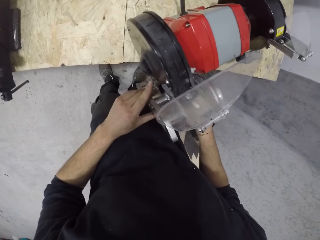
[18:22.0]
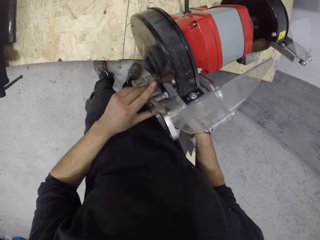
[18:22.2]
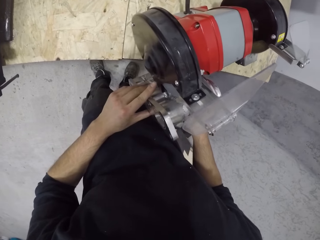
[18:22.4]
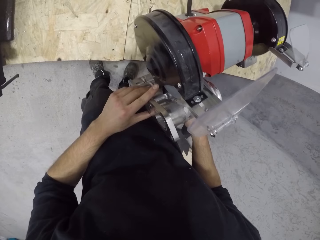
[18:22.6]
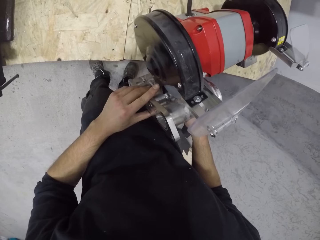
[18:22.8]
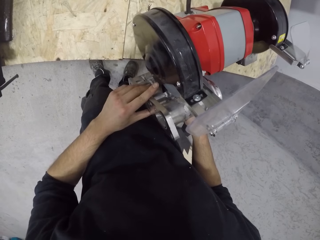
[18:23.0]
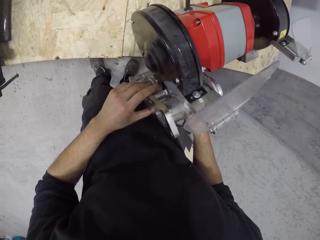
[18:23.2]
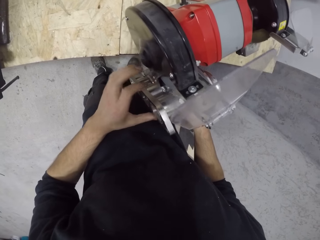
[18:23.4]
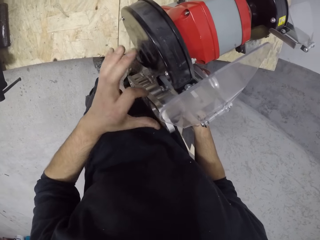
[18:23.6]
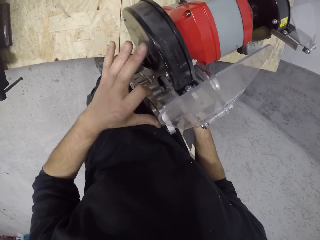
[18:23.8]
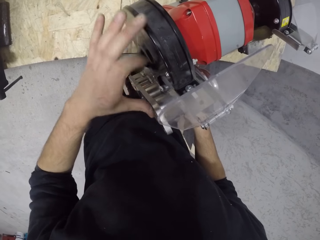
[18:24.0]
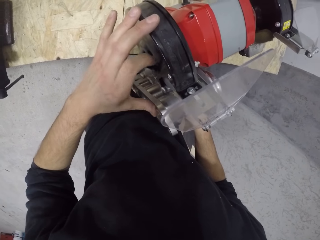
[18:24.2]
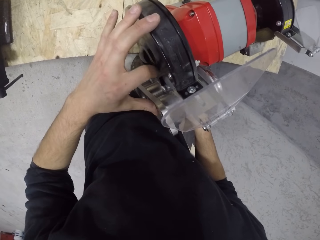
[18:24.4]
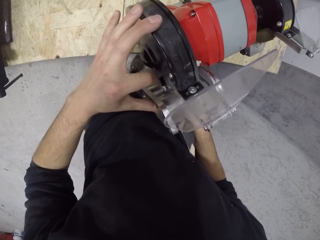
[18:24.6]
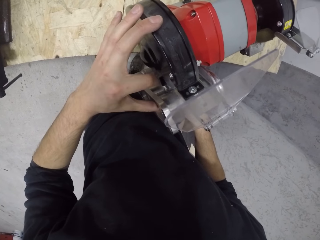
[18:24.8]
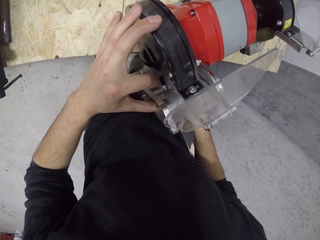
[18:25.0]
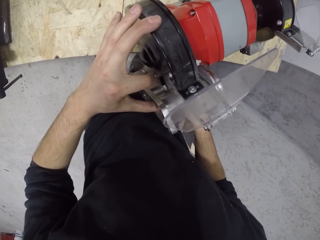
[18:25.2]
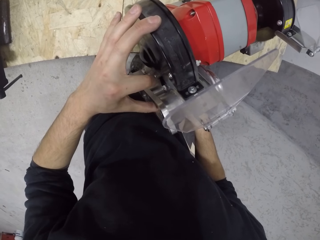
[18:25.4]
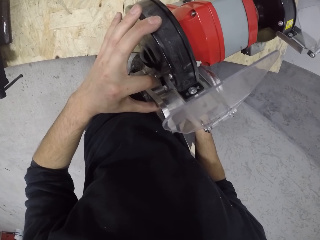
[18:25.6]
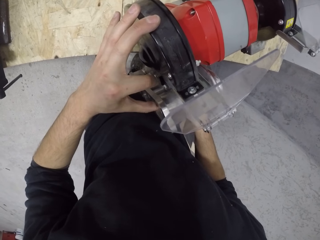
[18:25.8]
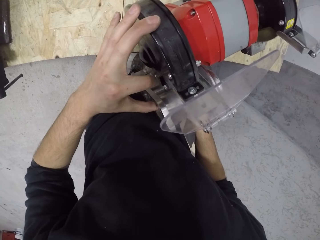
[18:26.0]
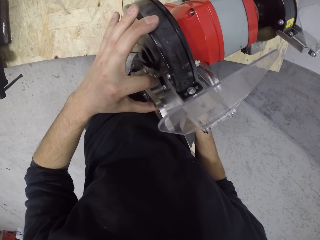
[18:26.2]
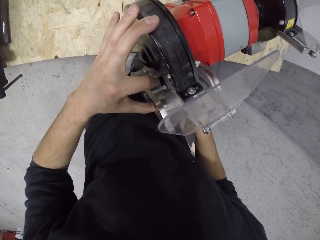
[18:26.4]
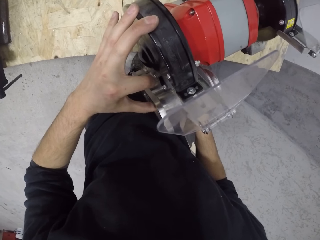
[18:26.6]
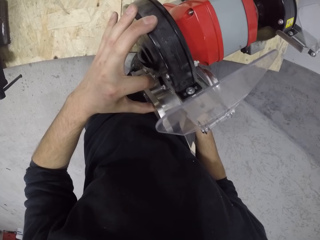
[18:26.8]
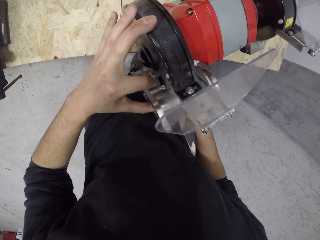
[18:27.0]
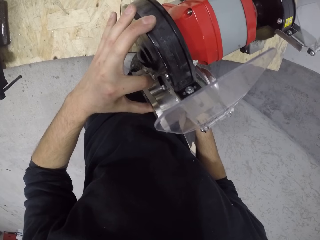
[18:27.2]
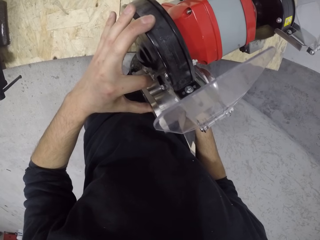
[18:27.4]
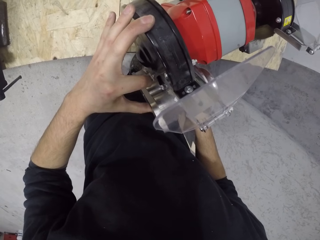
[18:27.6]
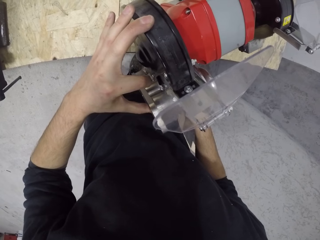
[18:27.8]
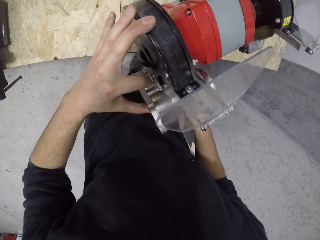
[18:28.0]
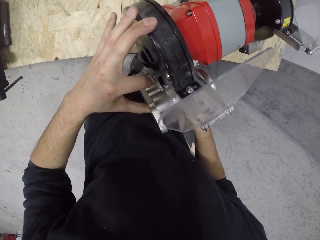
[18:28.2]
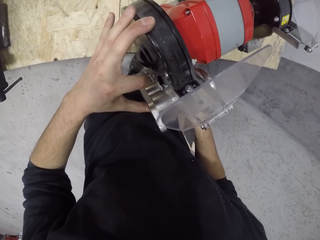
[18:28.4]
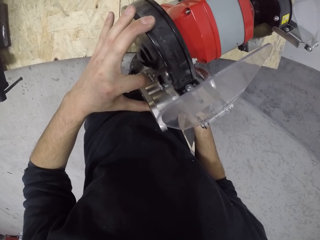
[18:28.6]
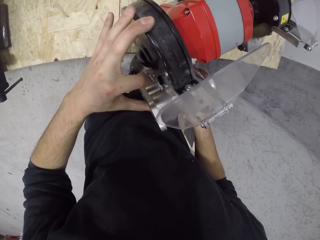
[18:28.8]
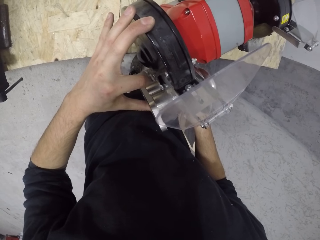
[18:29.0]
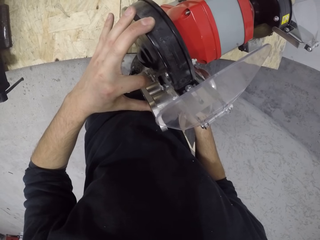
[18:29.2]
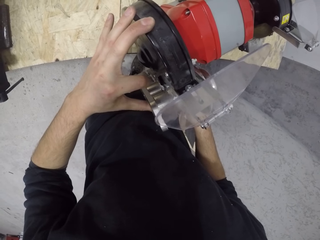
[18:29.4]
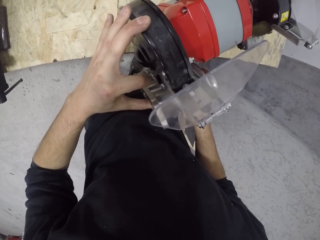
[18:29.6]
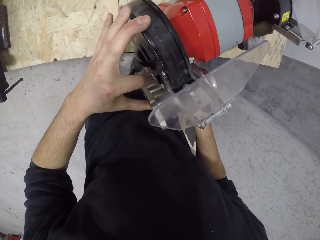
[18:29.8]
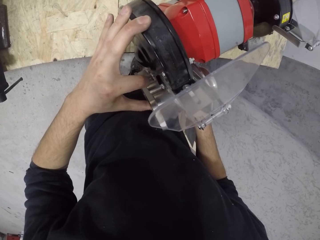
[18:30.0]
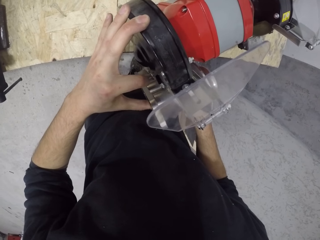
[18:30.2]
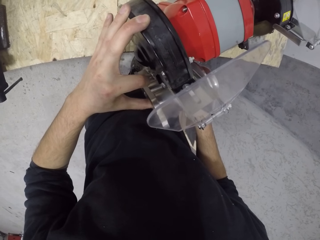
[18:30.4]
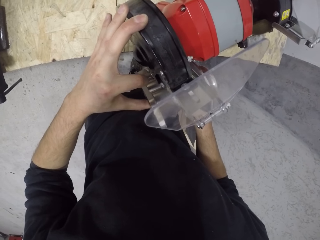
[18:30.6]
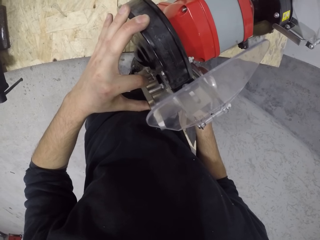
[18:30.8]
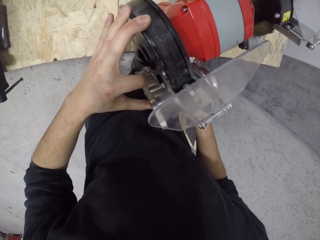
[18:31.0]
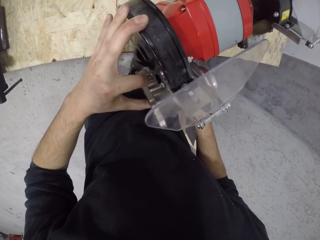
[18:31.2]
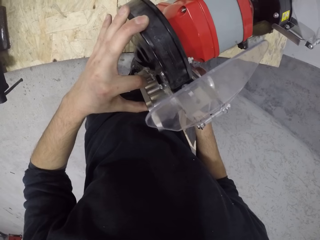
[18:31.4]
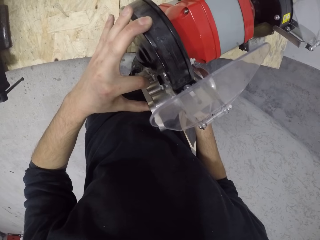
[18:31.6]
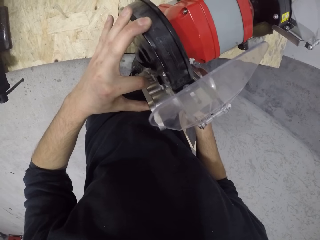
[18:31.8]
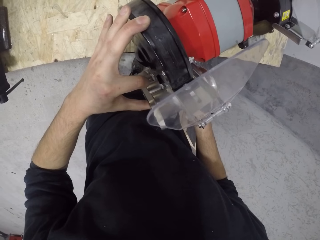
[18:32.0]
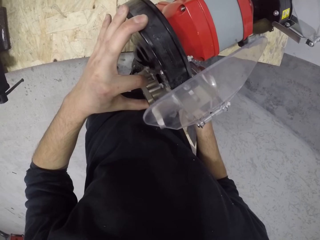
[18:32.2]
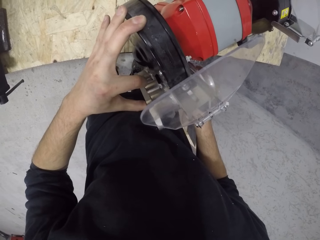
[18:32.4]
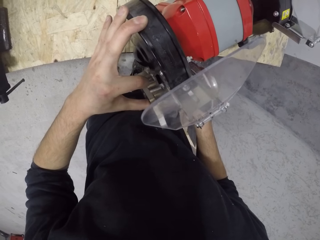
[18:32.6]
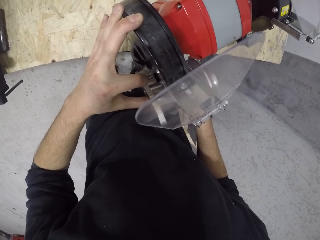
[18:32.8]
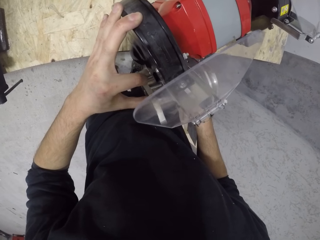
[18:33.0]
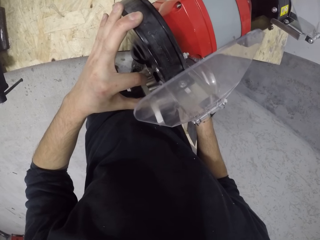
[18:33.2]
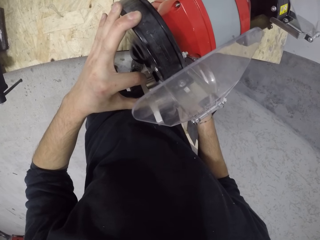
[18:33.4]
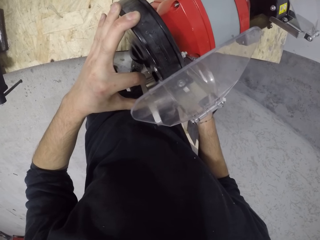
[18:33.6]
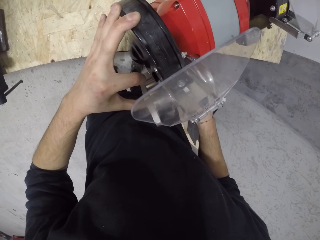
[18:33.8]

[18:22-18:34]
The camera wearer grinds the manifold with a grinding machine. They grind the manifold again.

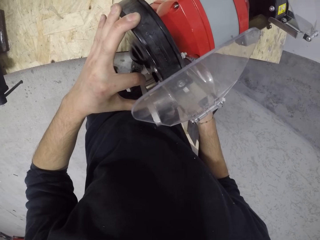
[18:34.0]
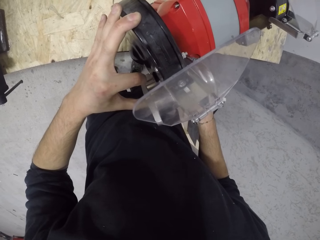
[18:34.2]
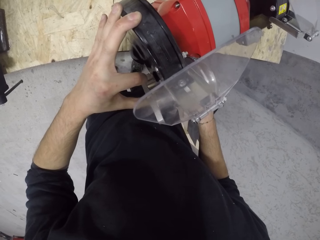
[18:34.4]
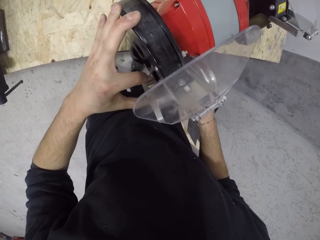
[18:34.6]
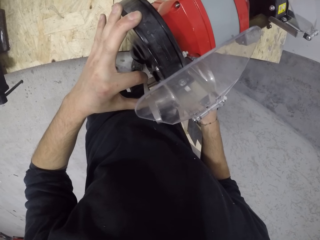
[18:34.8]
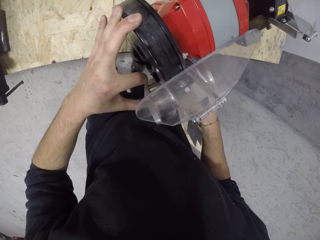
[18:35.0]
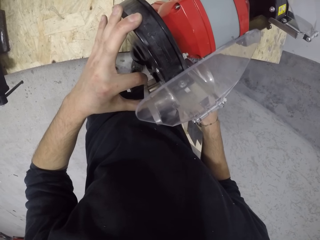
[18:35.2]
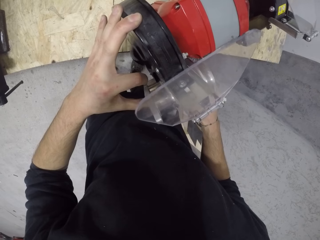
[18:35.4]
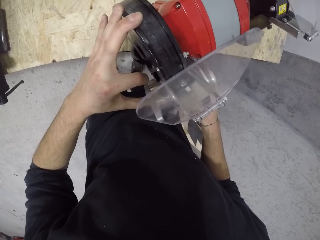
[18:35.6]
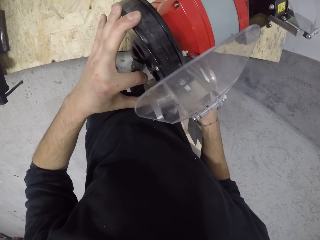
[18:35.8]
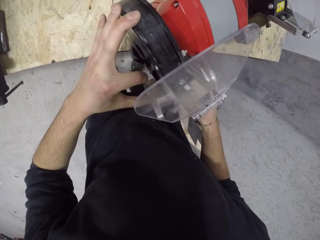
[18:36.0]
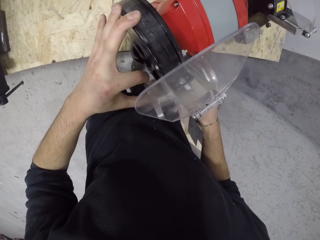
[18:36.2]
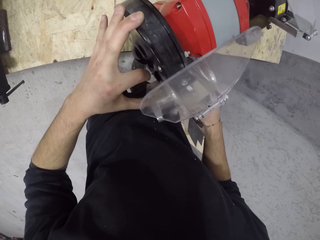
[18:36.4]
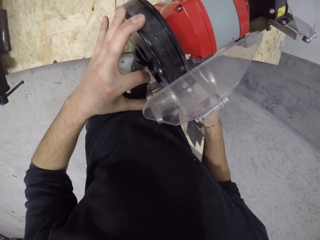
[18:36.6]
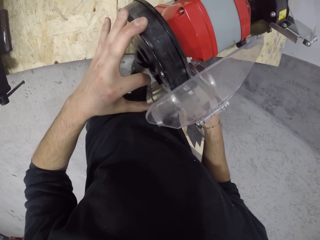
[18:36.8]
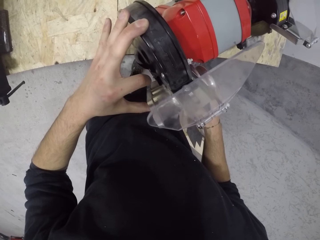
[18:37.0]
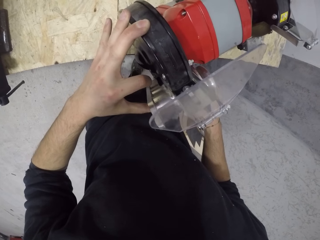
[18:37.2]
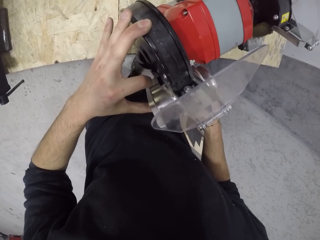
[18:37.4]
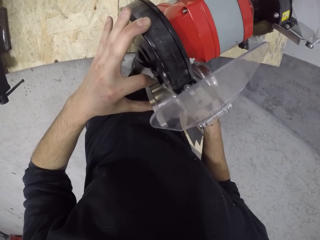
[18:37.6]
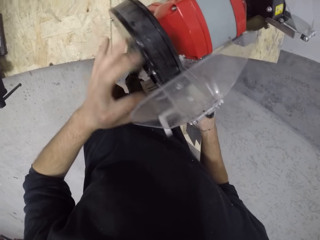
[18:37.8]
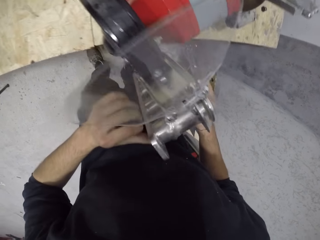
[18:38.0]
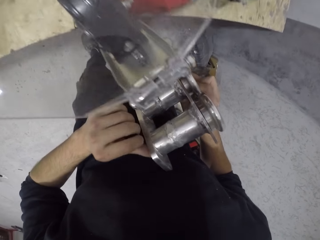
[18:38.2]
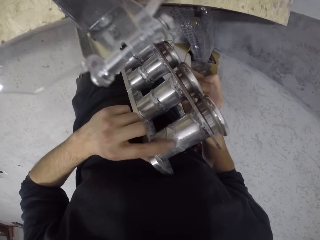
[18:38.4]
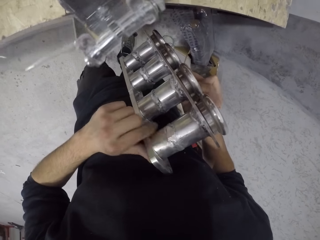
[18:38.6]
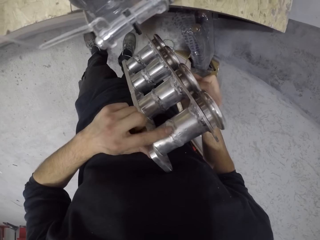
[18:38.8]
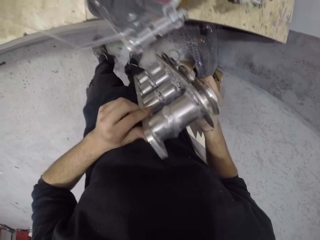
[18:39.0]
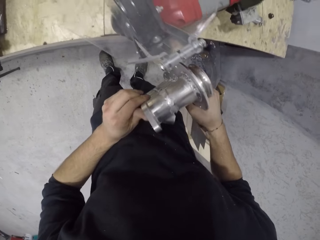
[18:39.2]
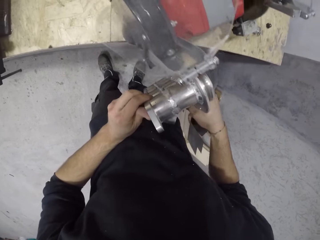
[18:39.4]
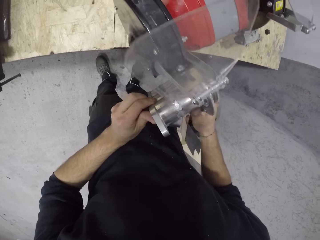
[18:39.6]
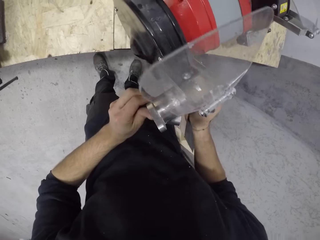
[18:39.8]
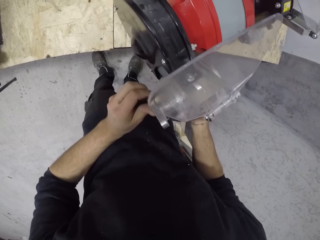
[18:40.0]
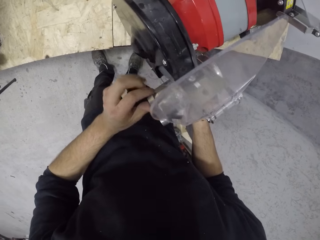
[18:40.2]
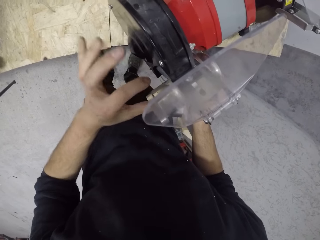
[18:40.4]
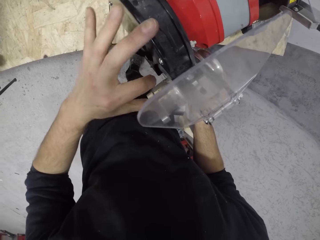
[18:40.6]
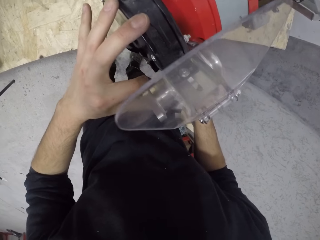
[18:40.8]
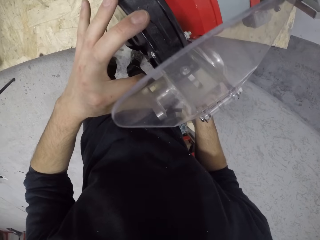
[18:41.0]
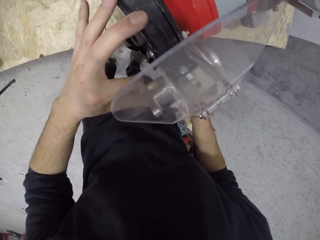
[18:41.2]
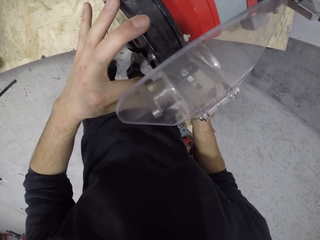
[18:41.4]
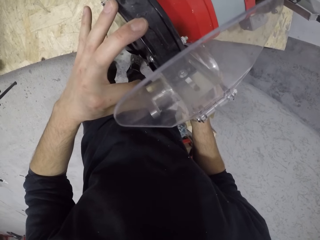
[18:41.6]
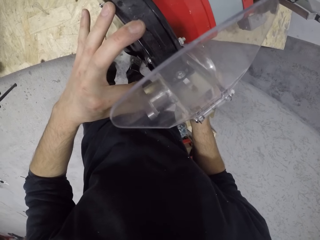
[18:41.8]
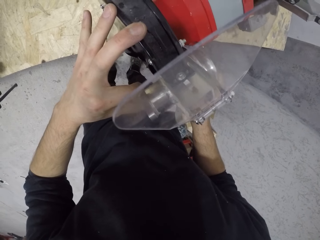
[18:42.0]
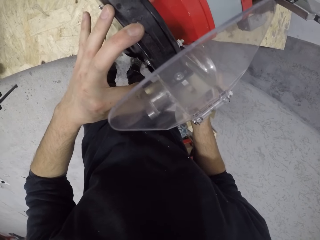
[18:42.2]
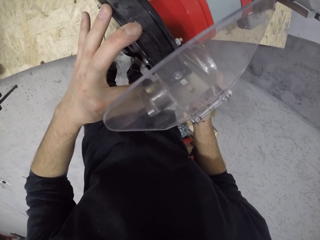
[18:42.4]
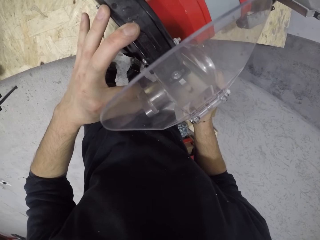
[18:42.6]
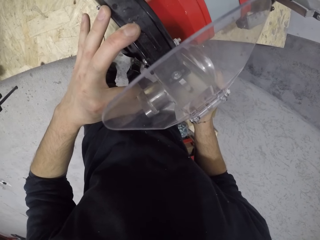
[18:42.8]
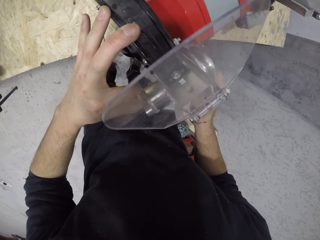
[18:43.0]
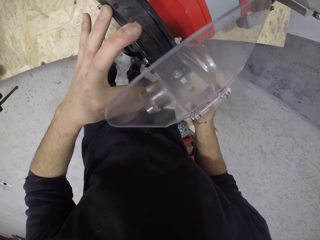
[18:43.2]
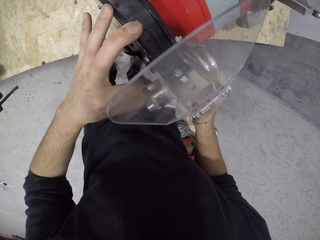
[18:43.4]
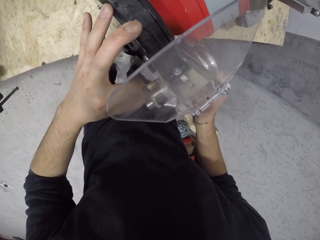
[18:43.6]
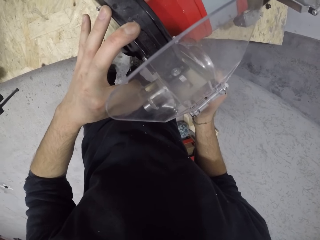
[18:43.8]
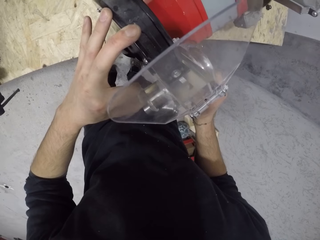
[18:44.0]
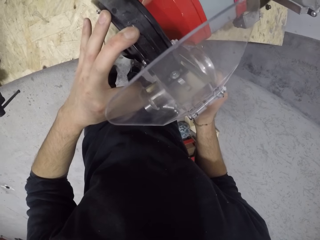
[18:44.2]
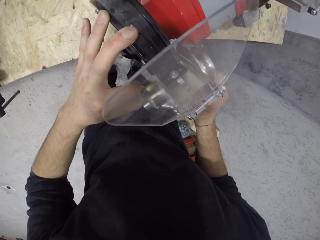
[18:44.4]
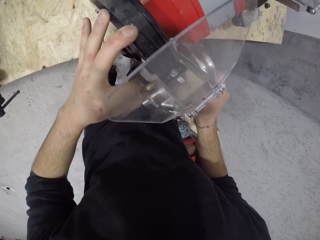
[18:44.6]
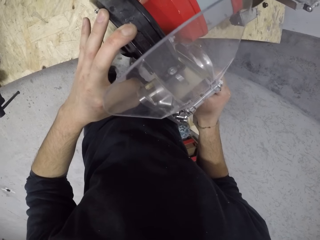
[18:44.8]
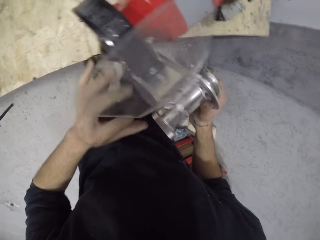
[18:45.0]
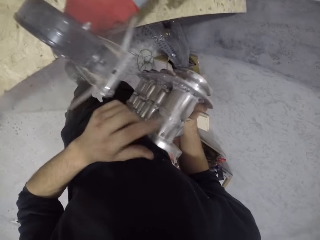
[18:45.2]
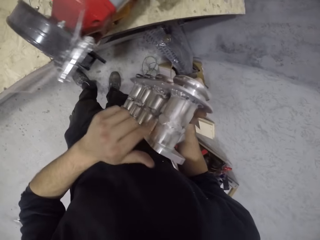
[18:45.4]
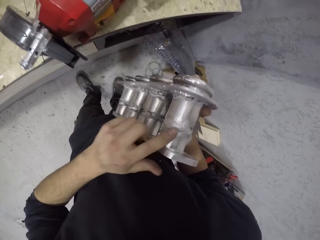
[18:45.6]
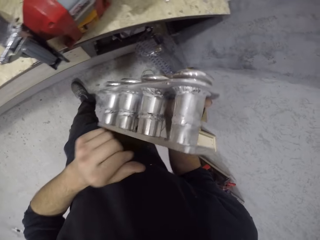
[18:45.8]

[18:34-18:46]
The camera wearer moves the manifold. He rubs the manifold in his right hand with his left hand. He grinds the manifold in both hands on the bench grinder. He rubs the manifold in his right hand with his left hand.
